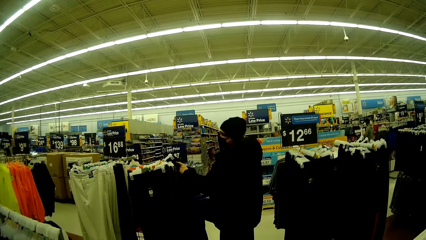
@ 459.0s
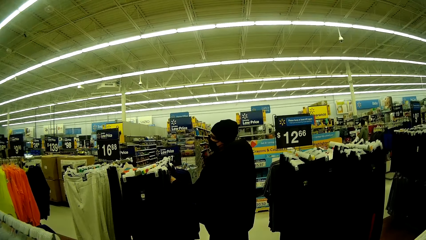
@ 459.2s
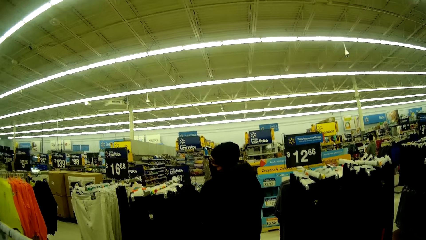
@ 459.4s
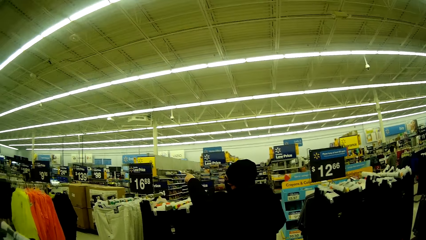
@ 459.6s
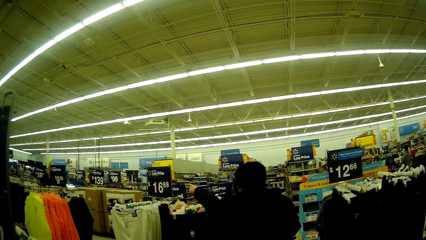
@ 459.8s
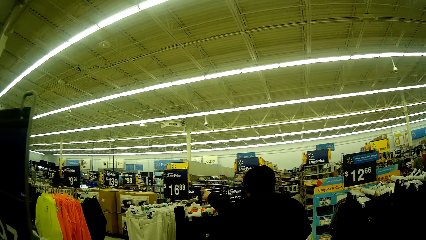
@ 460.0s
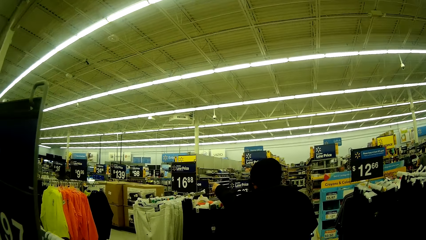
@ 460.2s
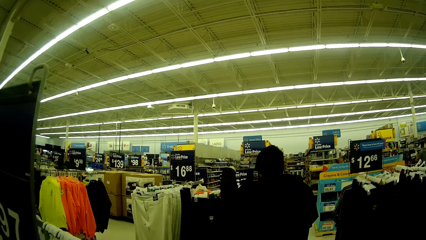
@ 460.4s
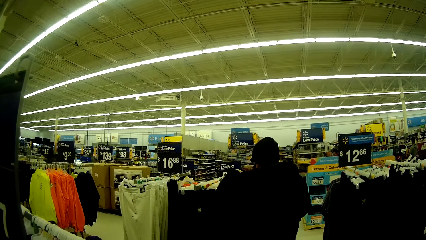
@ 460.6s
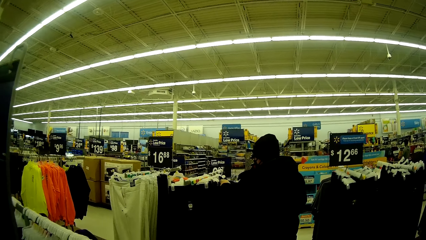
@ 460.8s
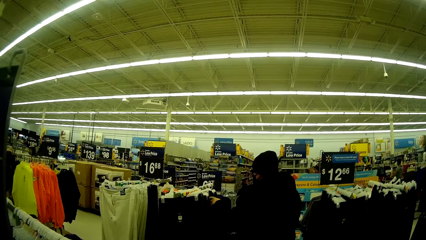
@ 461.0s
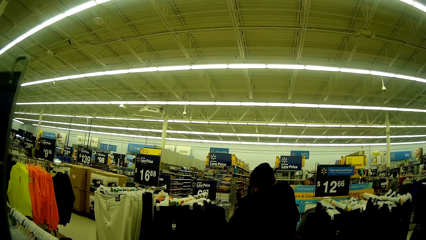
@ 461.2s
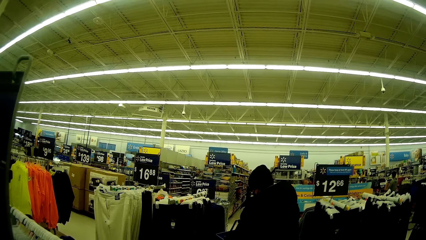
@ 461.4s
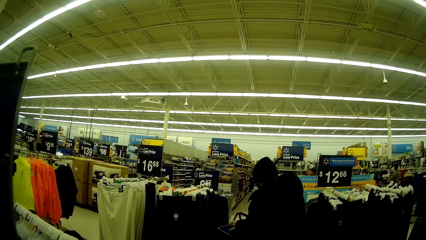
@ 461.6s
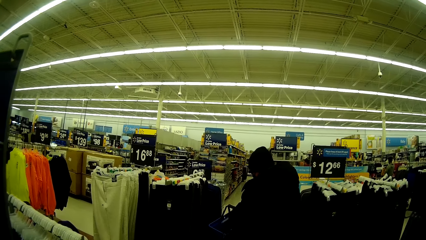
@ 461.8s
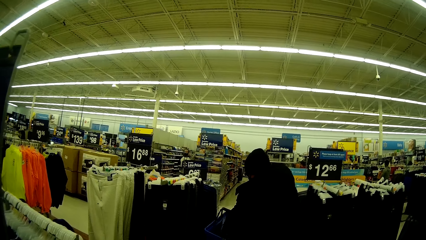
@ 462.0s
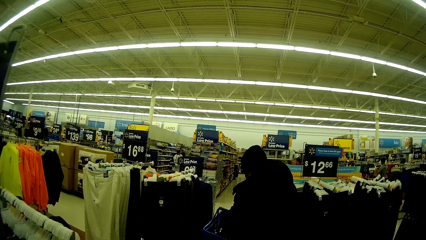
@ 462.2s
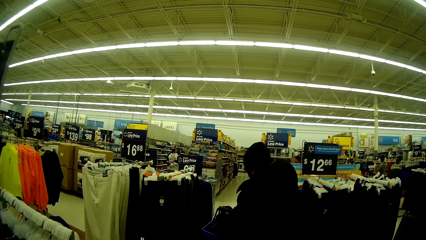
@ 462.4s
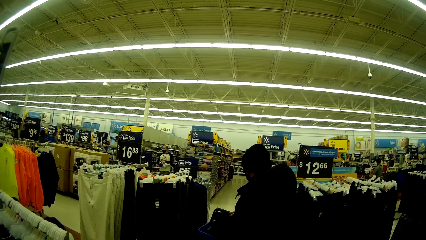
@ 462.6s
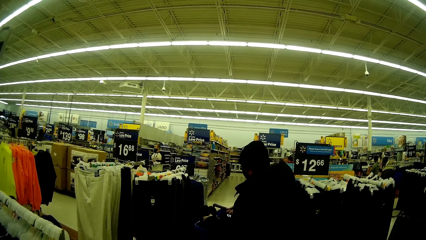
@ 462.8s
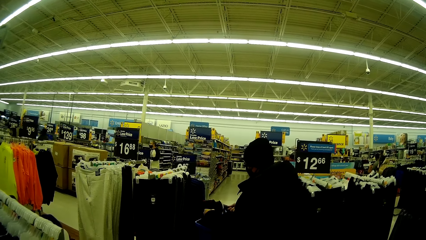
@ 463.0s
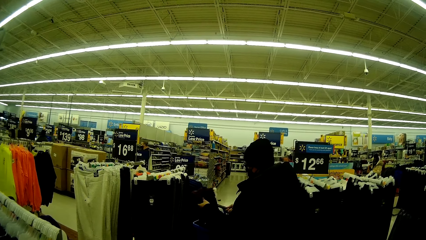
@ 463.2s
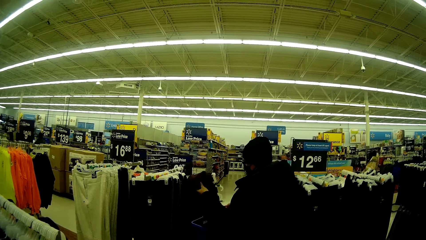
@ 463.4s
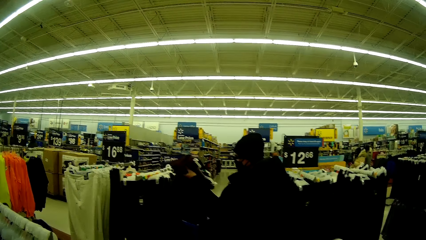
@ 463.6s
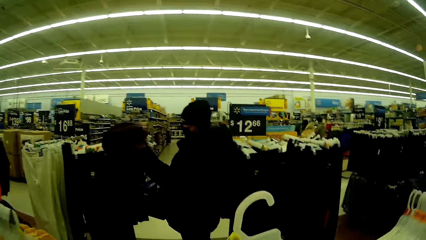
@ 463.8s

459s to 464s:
The woman talks to the camera wearer. The woman points at a clothes rack. The camera wearer talks to the woman. The woman removes the trouser from the shopping basket.

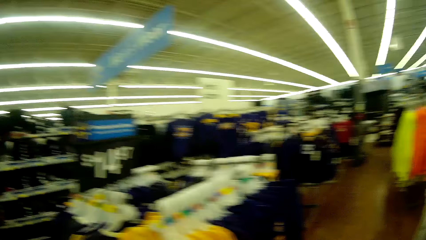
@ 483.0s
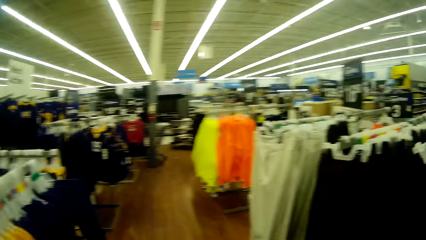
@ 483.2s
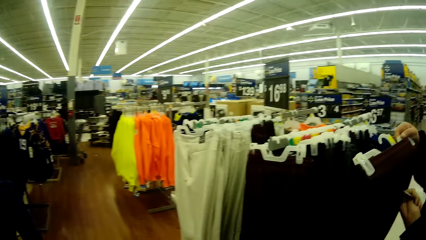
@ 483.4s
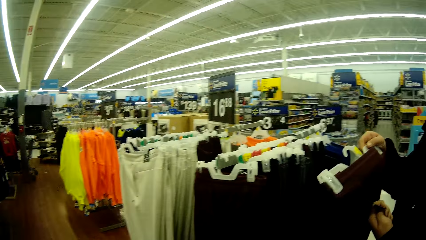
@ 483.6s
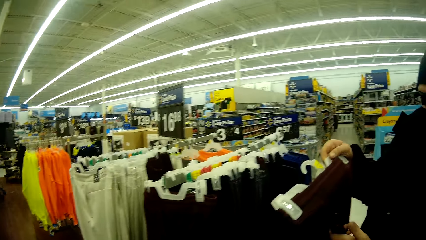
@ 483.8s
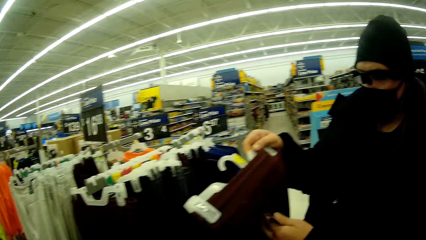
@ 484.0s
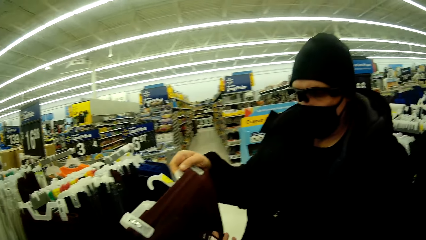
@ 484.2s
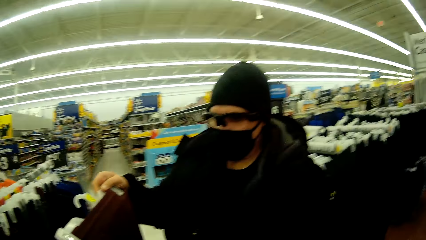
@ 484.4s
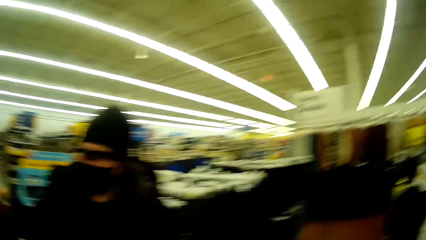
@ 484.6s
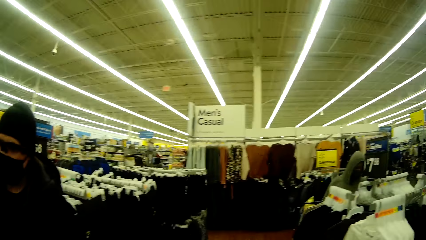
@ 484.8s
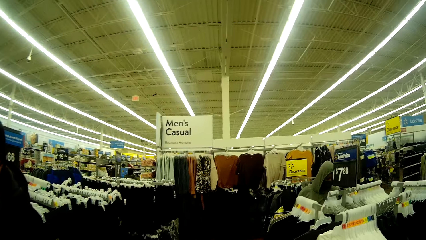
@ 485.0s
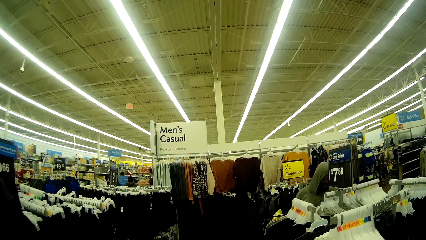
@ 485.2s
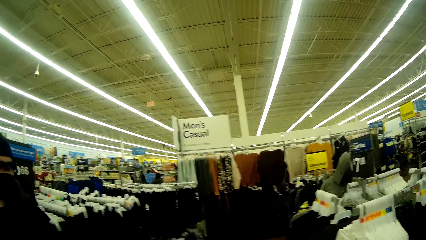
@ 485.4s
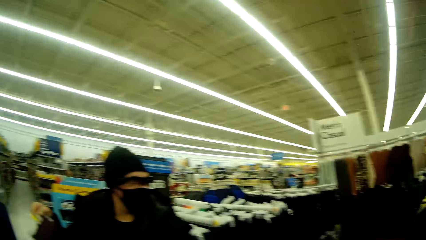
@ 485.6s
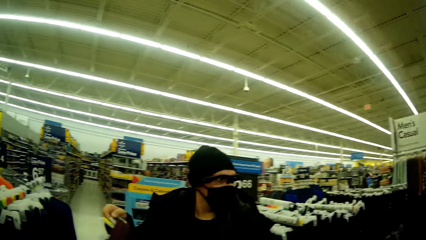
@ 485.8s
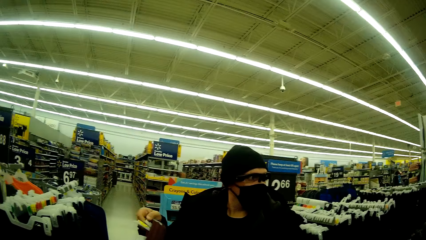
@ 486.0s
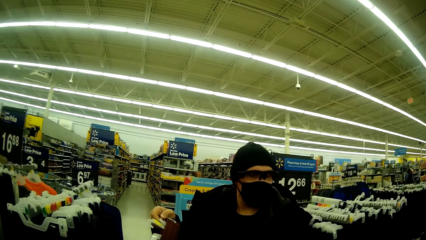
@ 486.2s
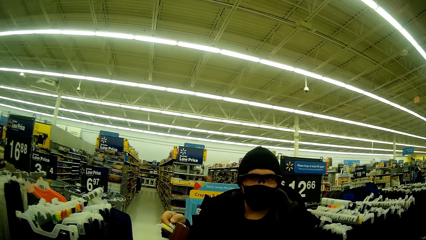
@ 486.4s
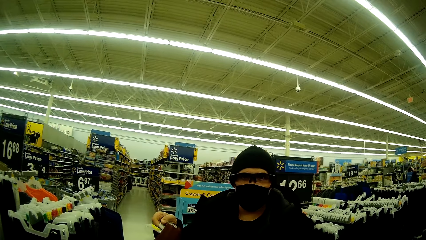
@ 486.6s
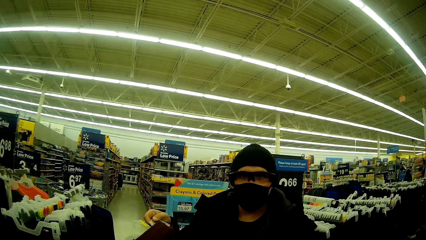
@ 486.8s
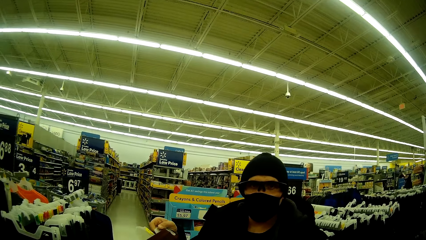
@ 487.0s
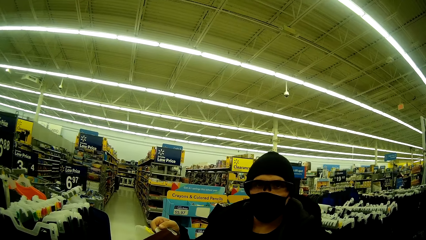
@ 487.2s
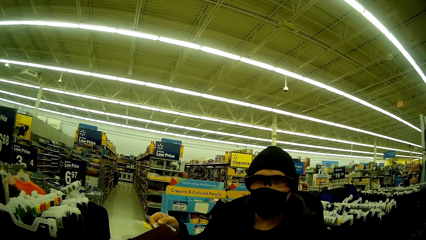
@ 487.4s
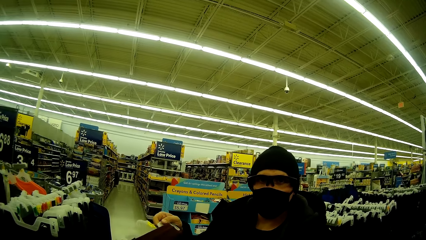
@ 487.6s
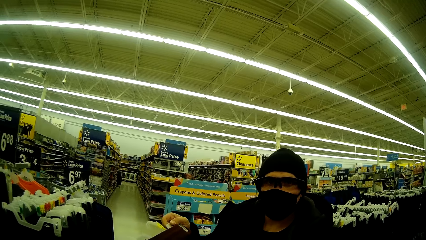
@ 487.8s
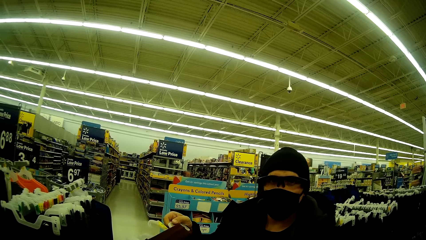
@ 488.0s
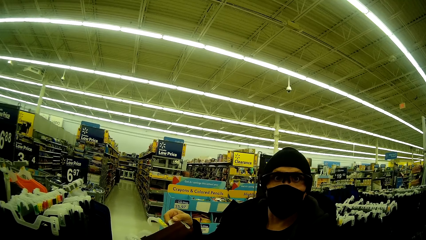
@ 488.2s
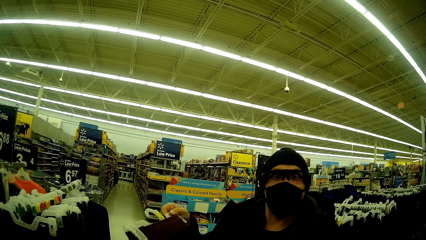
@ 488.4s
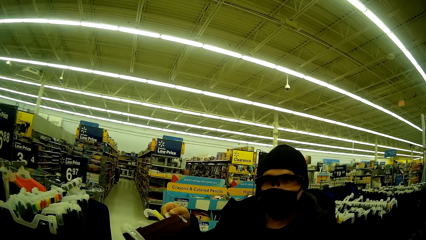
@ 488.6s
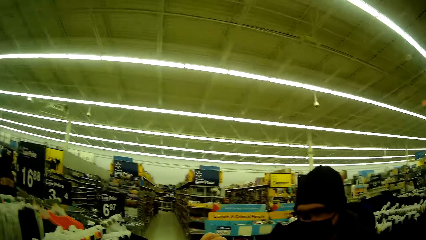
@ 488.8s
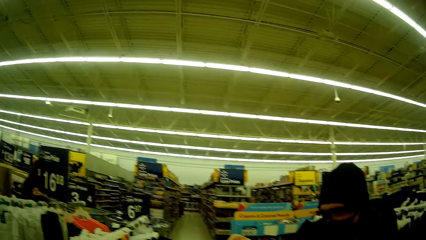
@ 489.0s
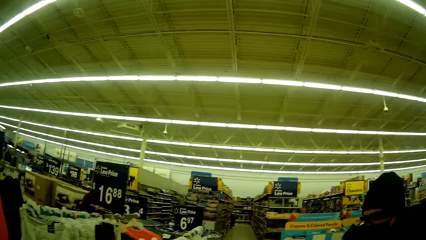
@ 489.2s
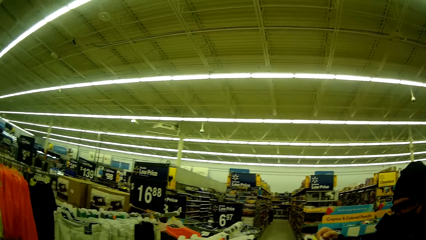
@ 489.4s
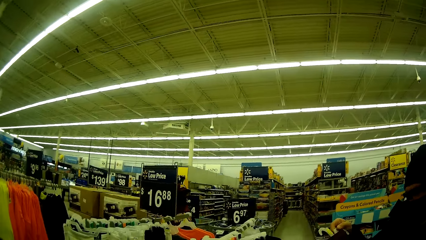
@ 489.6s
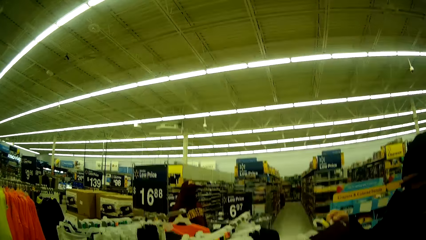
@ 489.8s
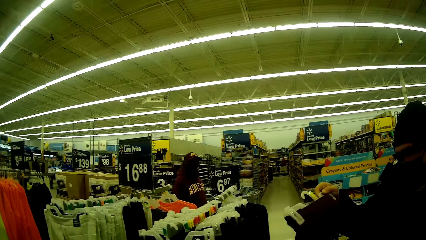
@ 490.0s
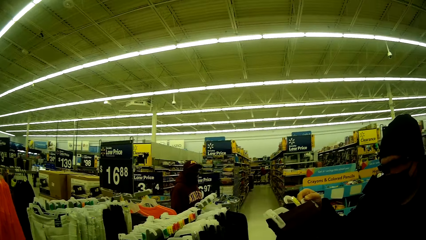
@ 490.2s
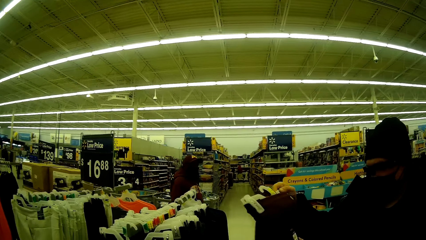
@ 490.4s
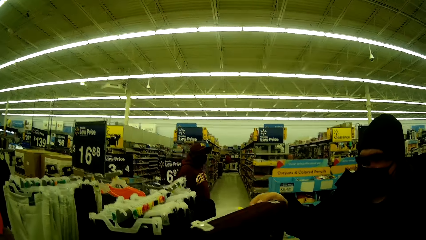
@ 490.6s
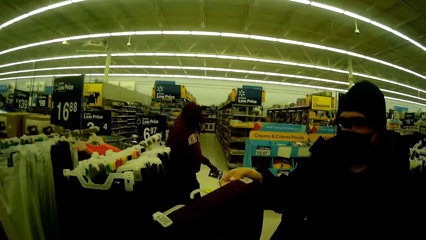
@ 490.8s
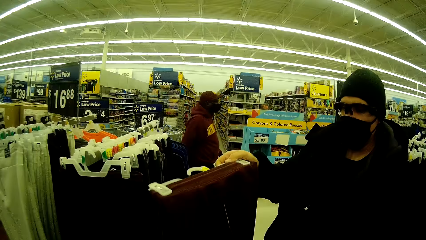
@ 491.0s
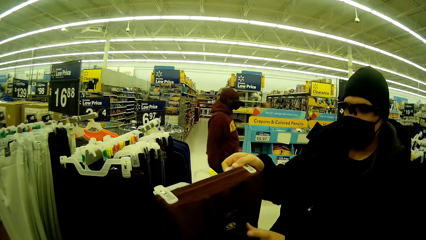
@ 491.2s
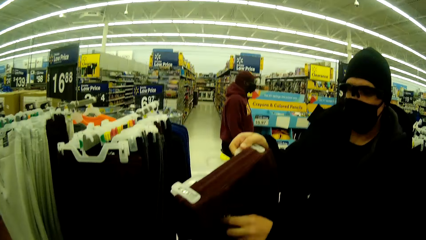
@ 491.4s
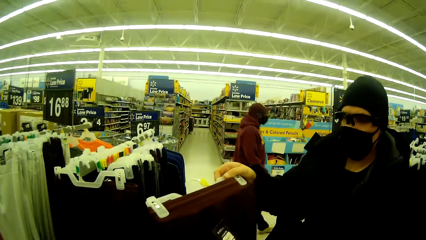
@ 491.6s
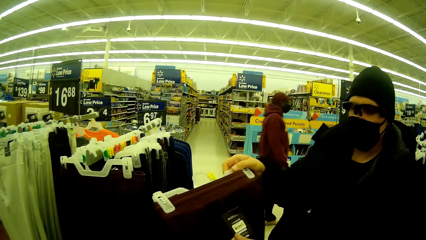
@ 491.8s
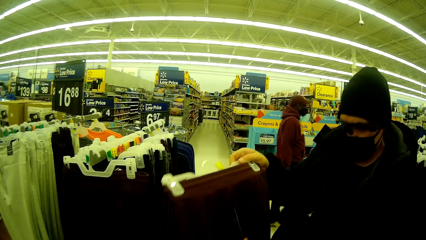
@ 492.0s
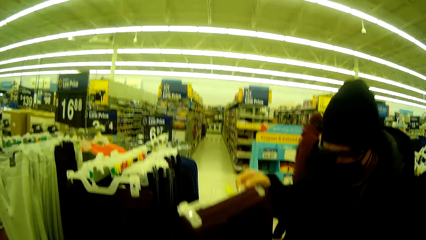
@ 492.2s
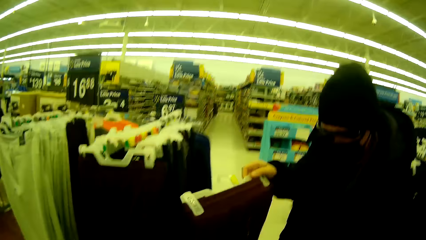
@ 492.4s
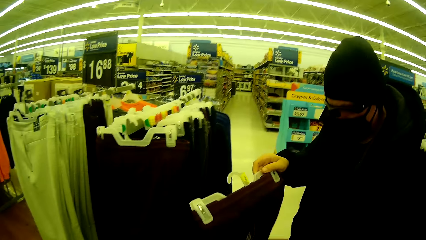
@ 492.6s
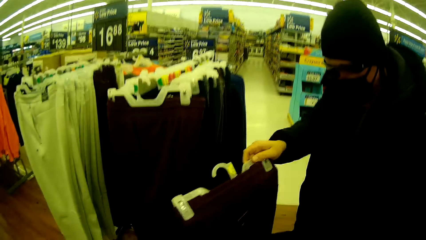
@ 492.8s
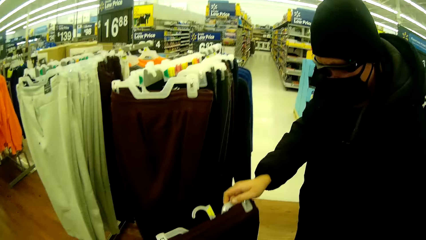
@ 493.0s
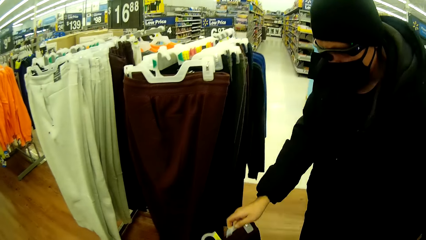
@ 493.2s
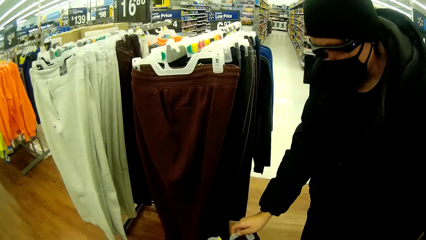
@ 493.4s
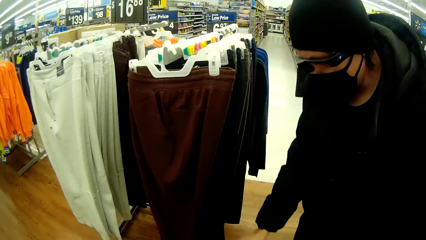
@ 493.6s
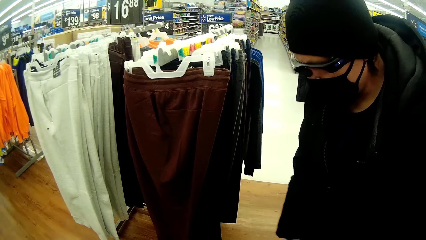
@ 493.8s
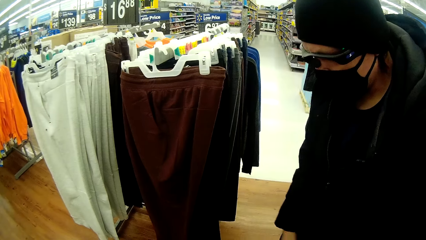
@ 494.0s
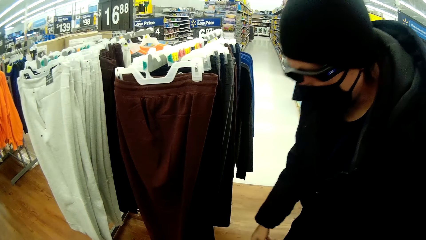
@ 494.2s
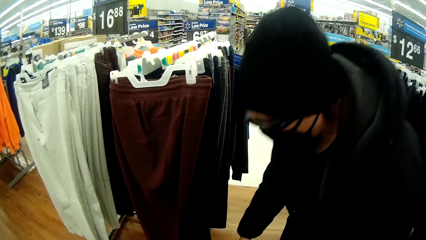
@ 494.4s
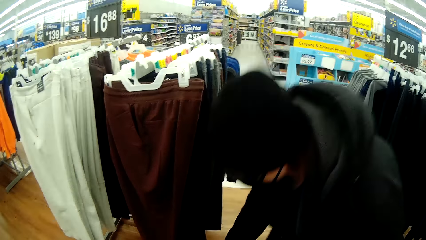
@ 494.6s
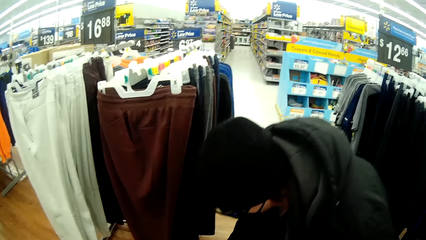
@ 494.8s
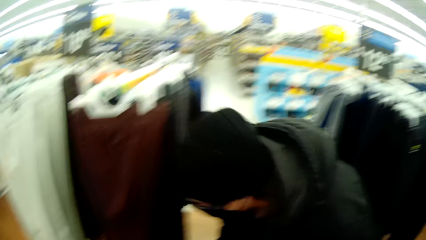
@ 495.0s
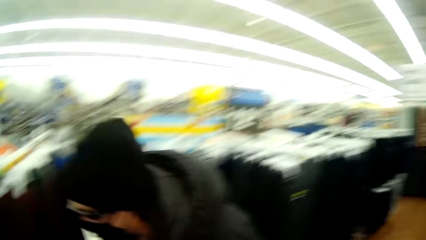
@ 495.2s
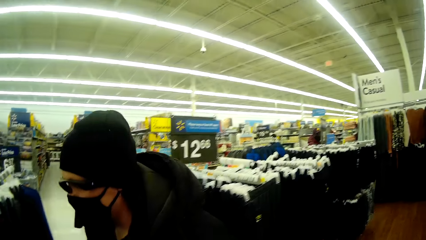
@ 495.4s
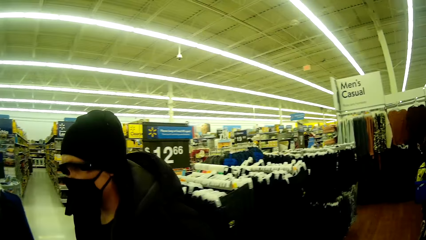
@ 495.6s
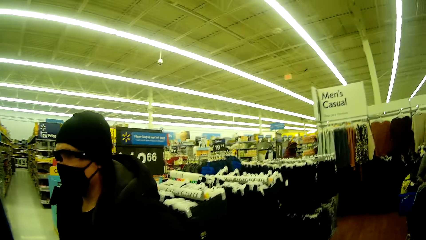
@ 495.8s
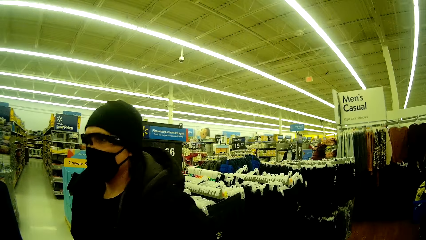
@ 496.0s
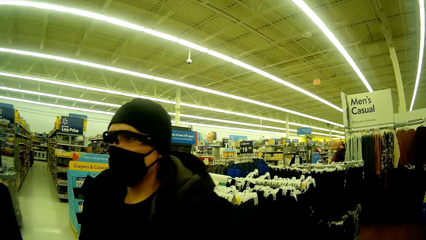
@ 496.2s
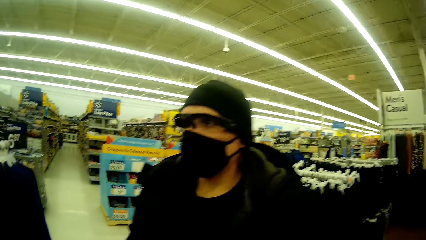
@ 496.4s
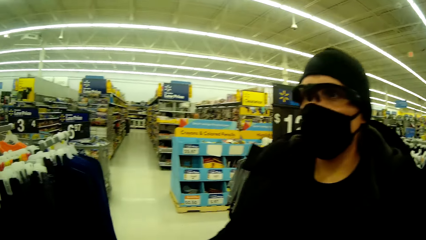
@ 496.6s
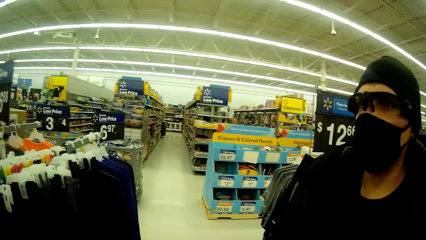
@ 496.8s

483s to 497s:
A woman holds the trouser with her right hand. The woman looks at the trouser. The camera wearer talks to the woman. The woman talks to the camera wearer. The woman checks out the trouser in her hand. The woman drops the trouser in the basket.
